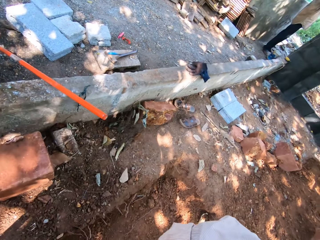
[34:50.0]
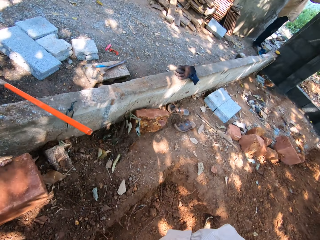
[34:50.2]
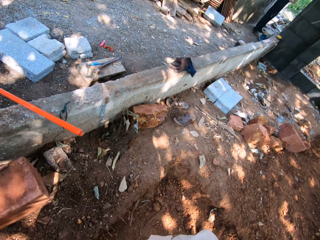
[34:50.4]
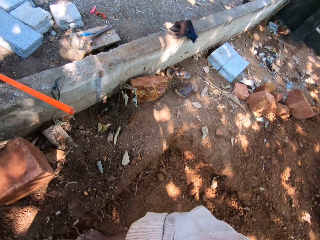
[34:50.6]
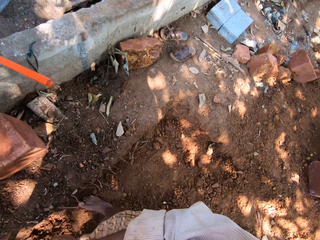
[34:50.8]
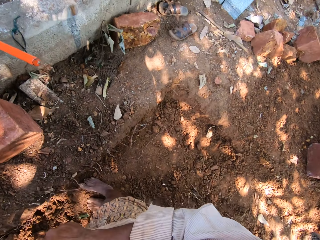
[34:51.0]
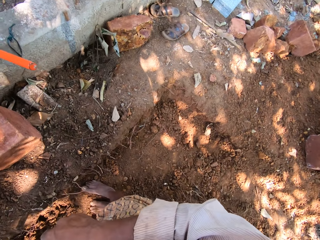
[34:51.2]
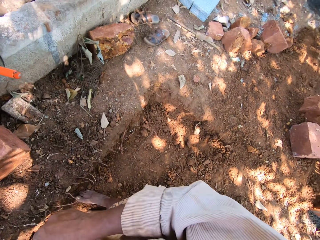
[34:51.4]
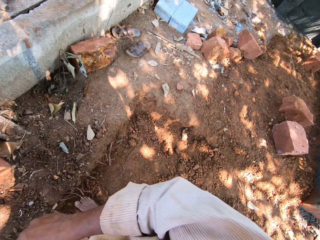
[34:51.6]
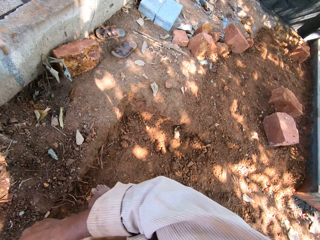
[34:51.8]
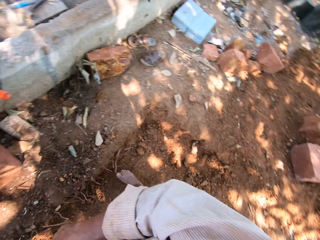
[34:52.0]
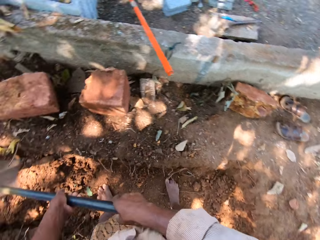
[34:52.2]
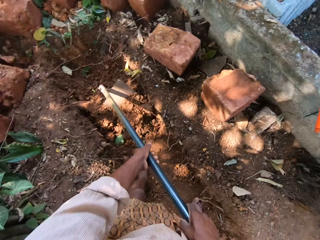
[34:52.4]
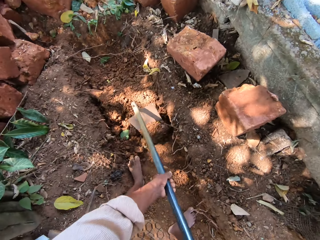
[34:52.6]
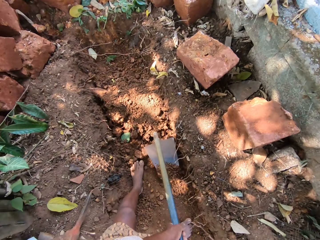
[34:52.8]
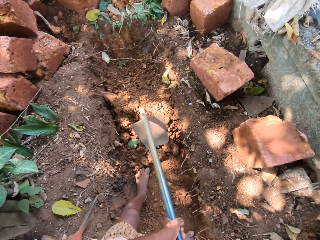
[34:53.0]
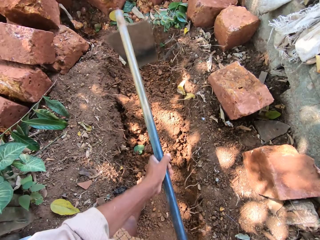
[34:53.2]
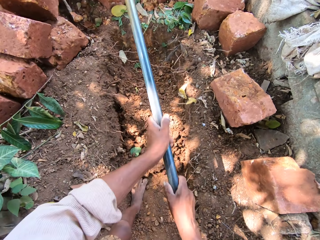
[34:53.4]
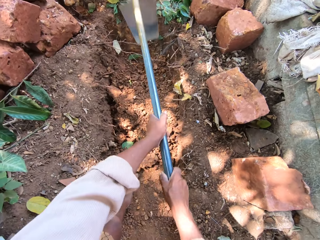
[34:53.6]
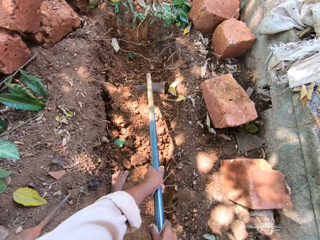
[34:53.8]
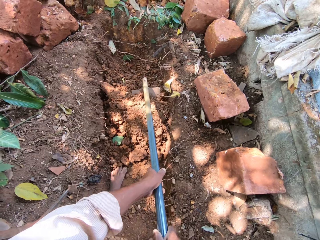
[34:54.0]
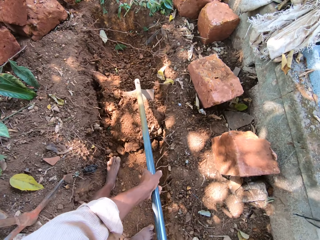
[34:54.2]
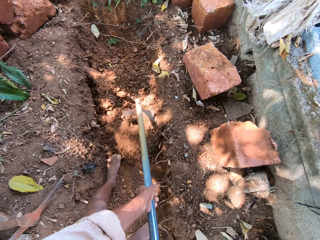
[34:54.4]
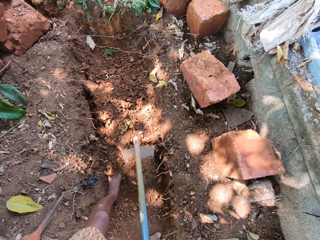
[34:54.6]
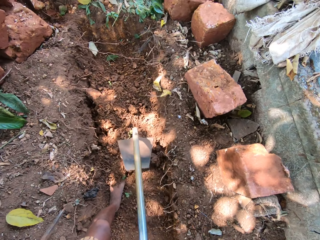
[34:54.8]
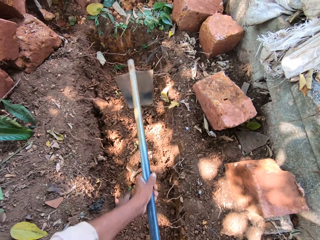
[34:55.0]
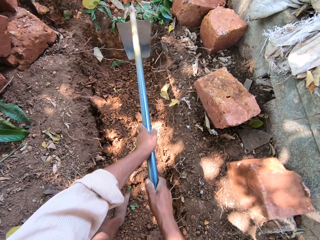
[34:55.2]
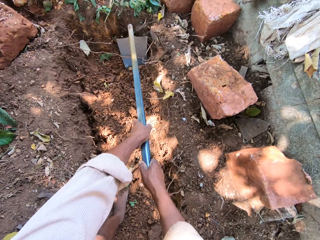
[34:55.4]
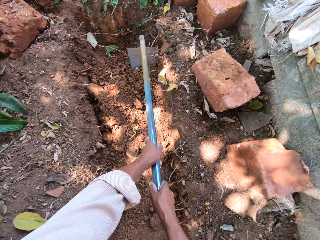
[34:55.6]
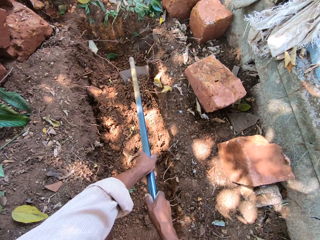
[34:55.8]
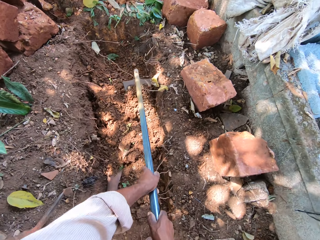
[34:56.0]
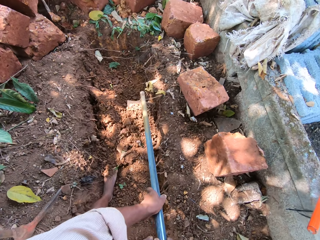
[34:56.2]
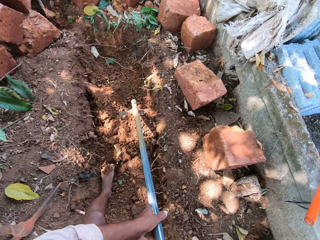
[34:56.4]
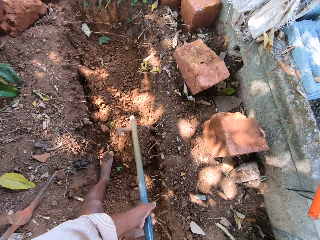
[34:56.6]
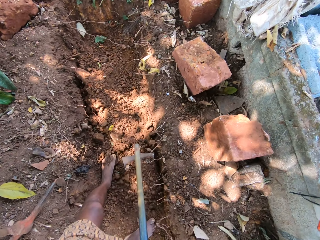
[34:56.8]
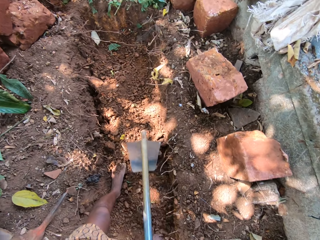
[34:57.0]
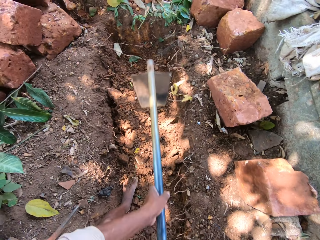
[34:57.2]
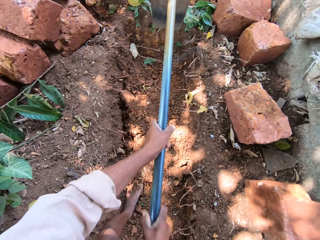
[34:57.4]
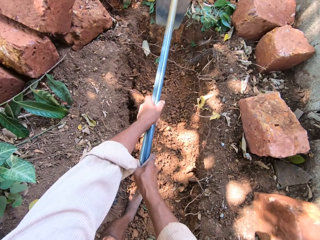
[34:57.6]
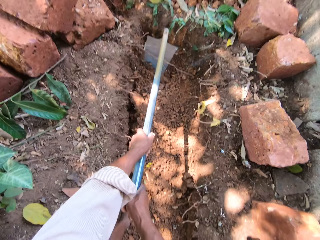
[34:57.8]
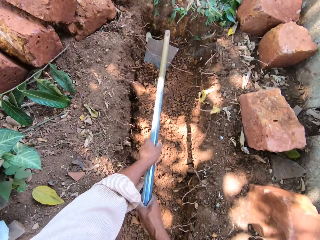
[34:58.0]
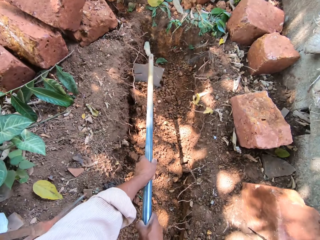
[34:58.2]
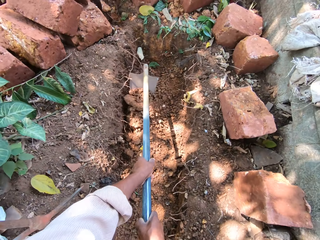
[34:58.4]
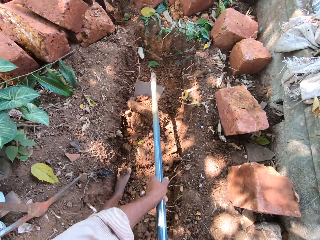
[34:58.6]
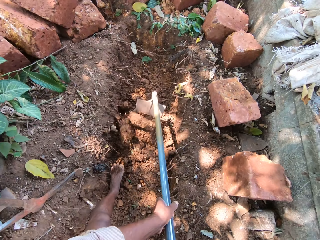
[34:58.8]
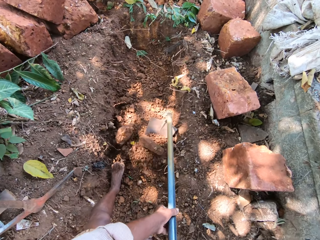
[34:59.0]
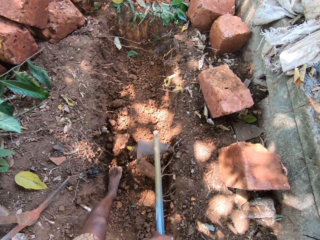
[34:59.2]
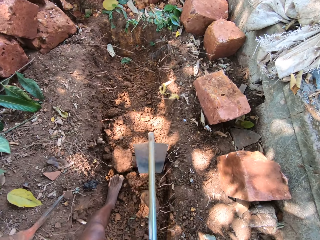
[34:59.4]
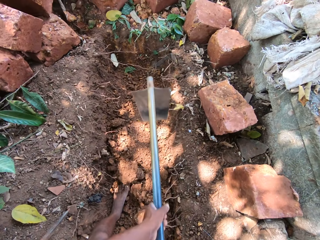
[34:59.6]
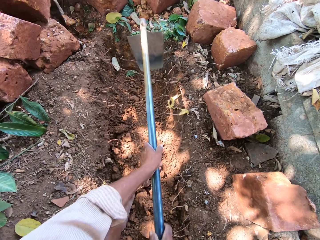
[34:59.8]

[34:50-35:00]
The camera wearer looks around the construction area. They dig the ground with the hoe in both hands and pull the soil with the hoe.
